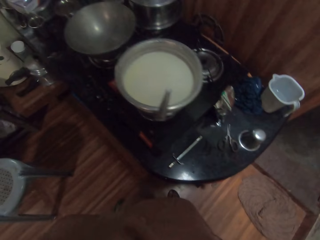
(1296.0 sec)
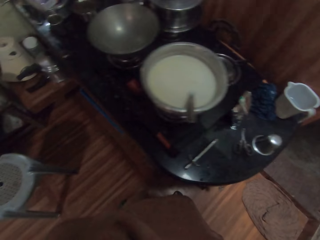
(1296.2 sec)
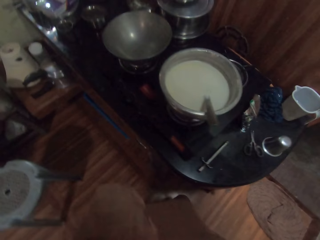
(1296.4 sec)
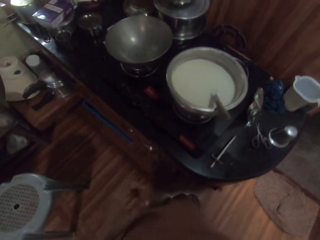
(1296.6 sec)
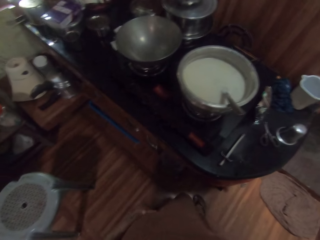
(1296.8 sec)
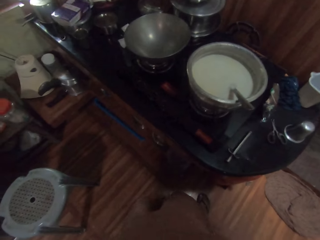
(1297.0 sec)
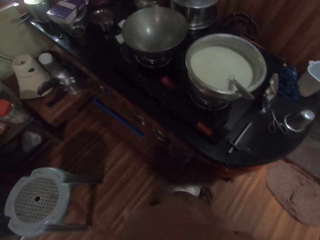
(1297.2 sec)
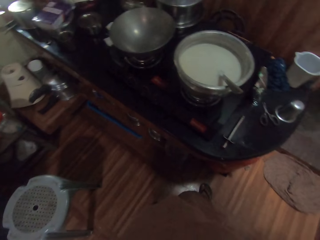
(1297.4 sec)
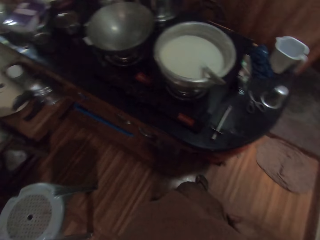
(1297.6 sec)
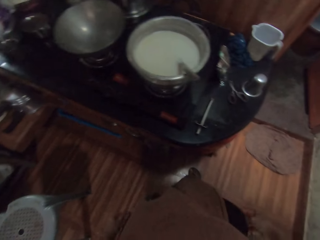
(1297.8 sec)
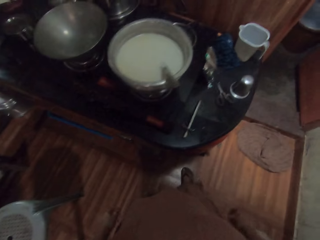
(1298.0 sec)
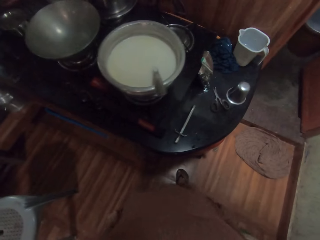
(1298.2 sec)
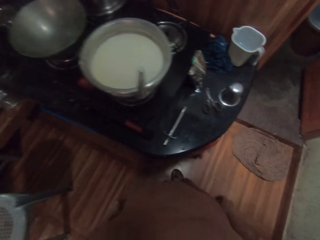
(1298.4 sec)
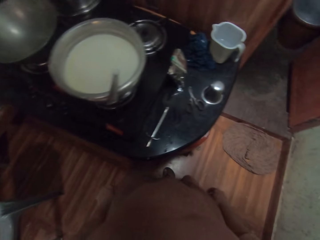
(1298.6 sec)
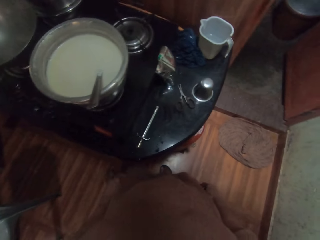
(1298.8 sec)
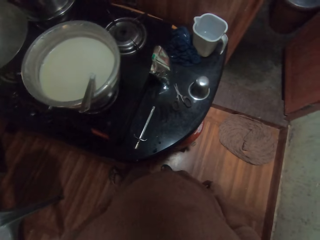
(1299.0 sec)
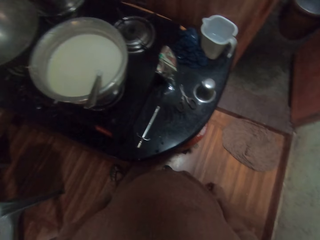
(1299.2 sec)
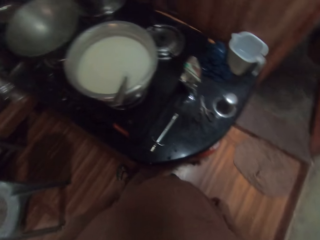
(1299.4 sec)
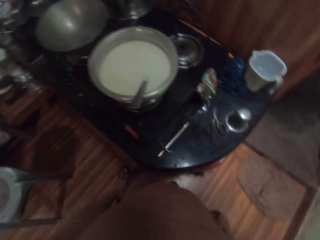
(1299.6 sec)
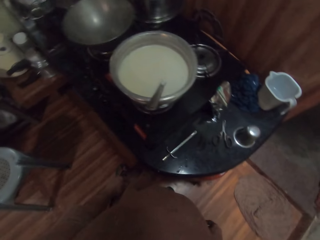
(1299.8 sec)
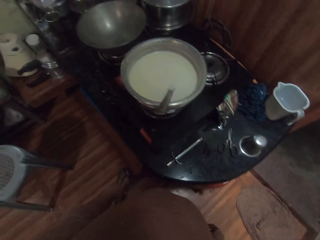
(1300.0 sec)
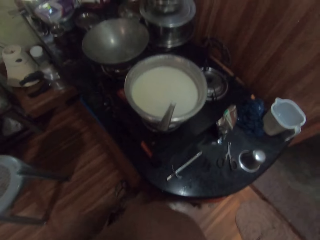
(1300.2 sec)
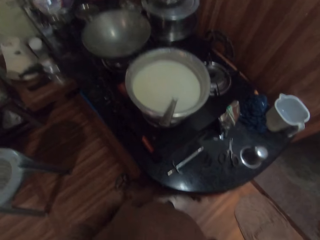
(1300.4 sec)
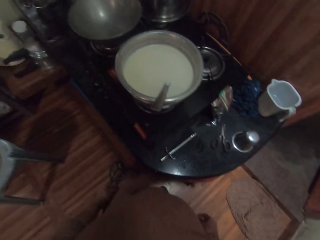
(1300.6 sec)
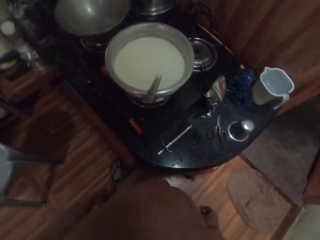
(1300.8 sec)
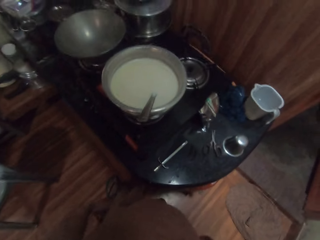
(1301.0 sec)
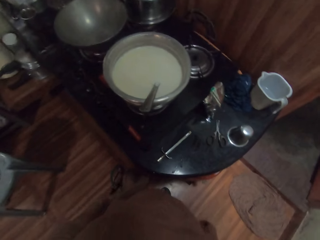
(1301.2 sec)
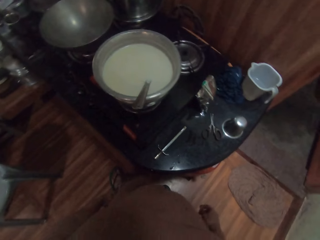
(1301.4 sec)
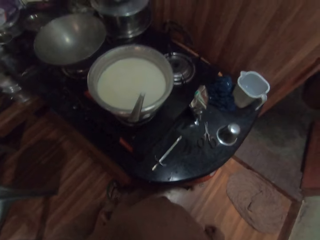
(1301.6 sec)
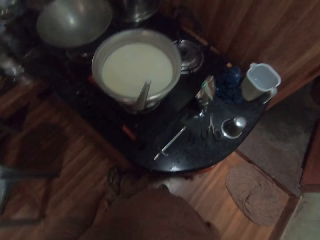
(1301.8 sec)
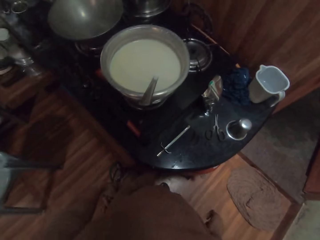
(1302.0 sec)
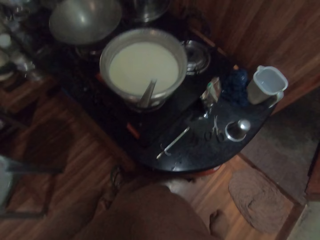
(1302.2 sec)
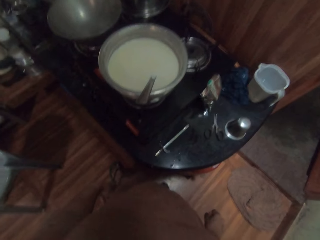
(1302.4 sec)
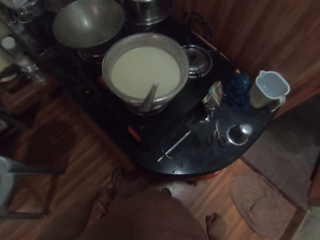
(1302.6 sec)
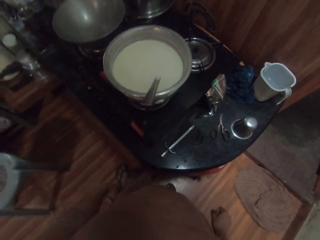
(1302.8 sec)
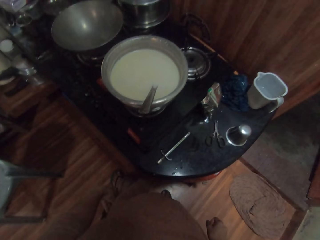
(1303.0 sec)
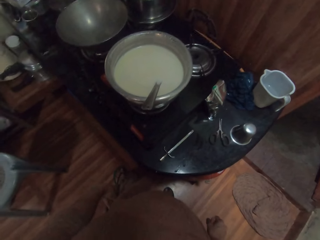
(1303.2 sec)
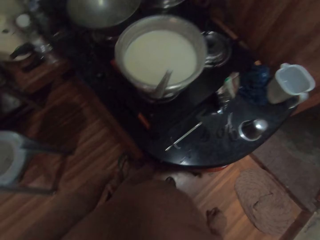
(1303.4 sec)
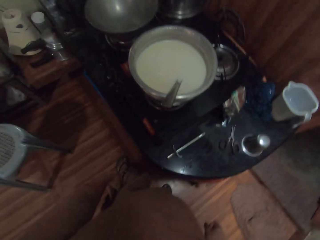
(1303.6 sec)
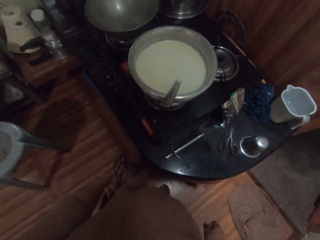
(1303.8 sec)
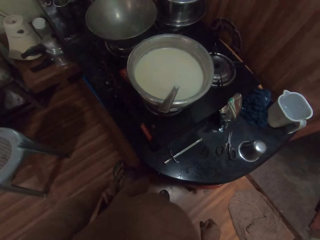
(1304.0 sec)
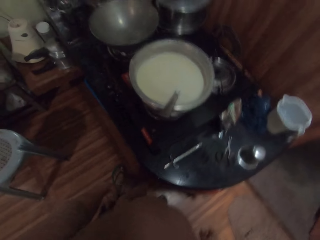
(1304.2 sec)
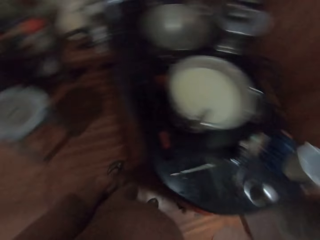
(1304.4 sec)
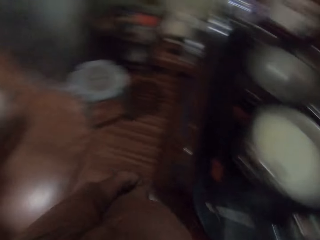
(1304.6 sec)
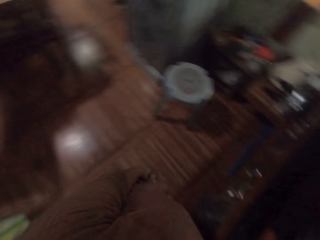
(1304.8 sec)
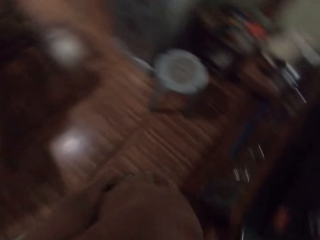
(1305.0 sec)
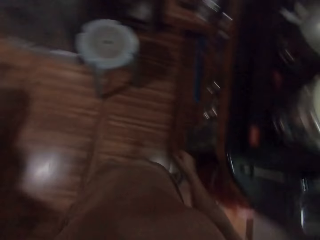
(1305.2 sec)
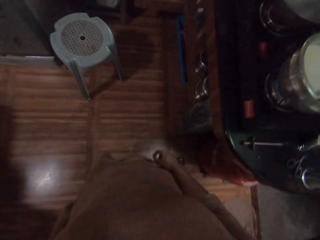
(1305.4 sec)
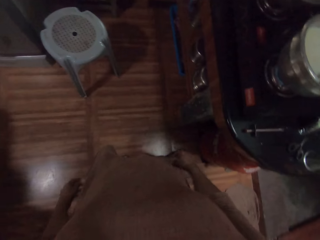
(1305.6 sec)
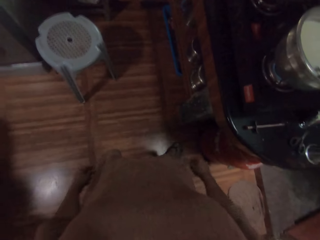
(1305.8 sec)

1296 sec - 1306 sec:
The camera wearer wipes her left hand with her cloth.

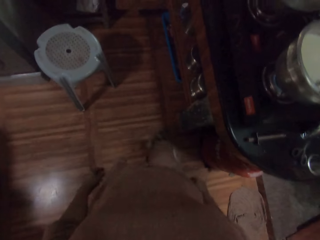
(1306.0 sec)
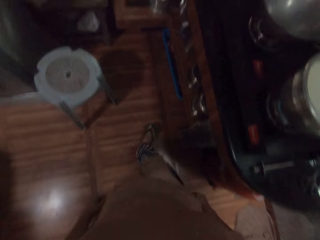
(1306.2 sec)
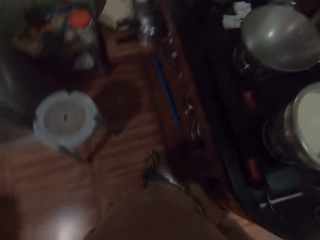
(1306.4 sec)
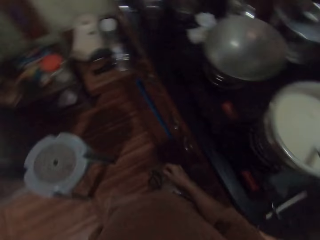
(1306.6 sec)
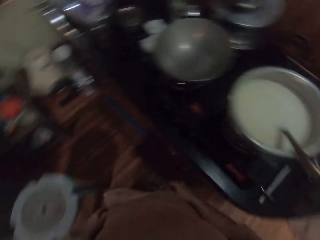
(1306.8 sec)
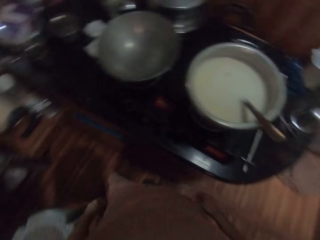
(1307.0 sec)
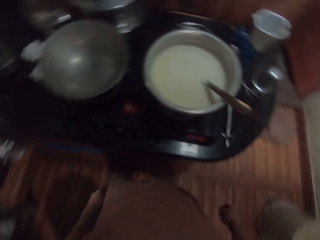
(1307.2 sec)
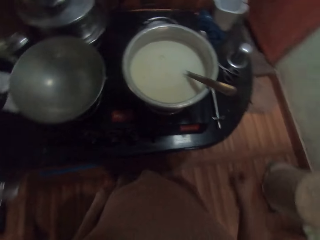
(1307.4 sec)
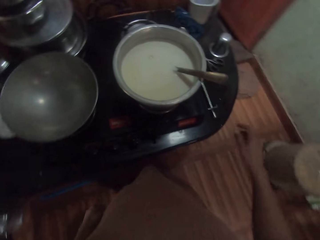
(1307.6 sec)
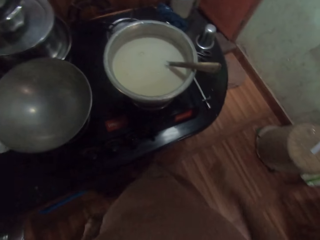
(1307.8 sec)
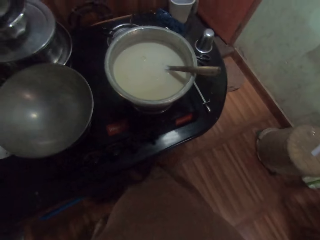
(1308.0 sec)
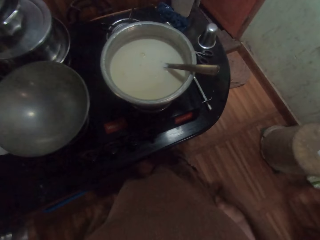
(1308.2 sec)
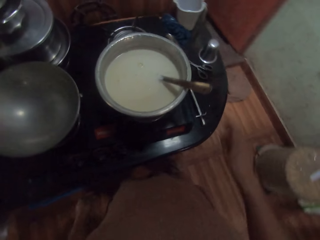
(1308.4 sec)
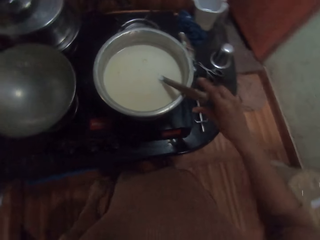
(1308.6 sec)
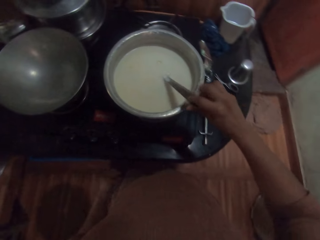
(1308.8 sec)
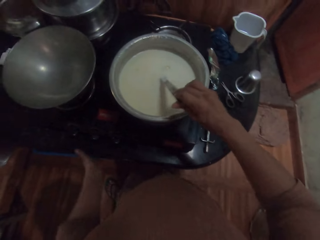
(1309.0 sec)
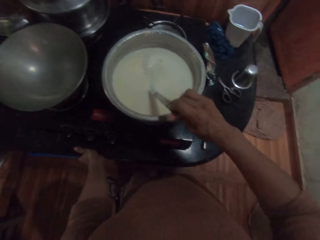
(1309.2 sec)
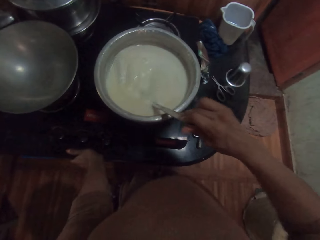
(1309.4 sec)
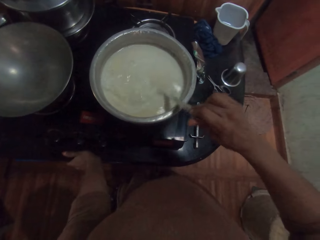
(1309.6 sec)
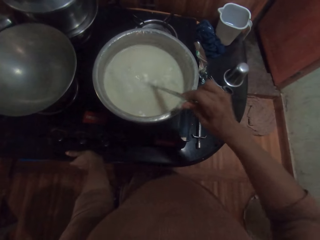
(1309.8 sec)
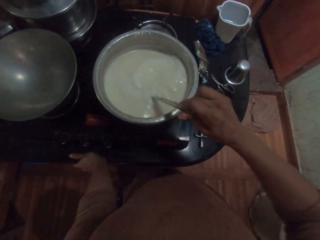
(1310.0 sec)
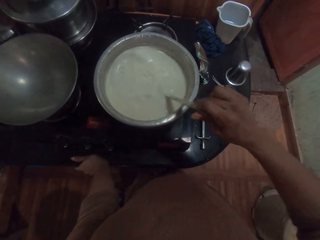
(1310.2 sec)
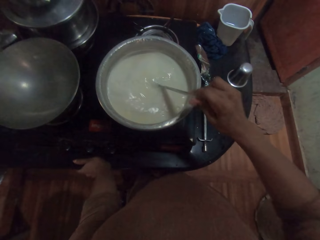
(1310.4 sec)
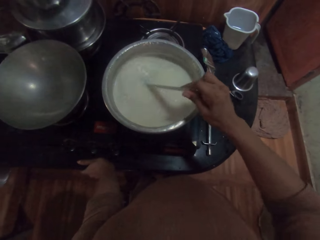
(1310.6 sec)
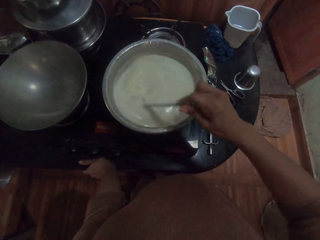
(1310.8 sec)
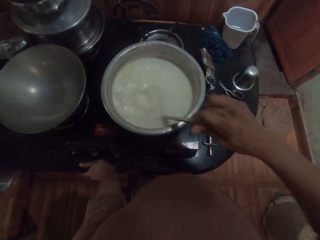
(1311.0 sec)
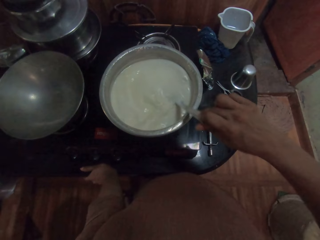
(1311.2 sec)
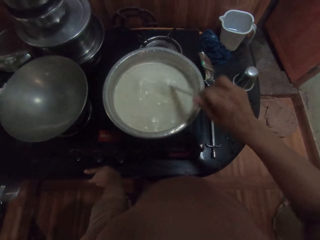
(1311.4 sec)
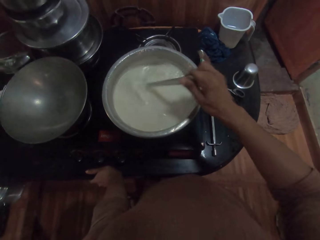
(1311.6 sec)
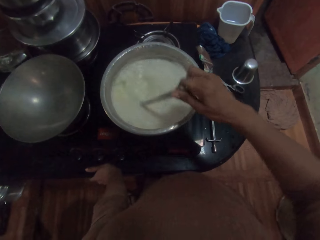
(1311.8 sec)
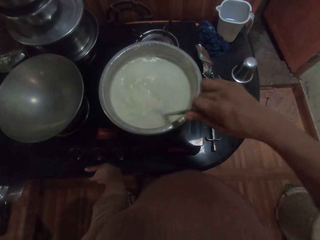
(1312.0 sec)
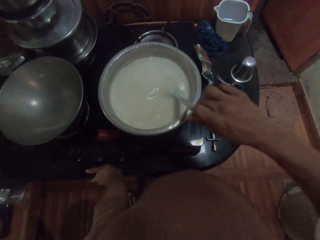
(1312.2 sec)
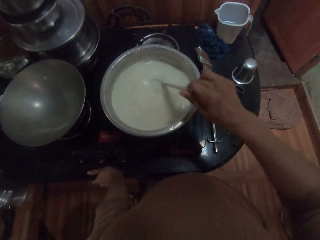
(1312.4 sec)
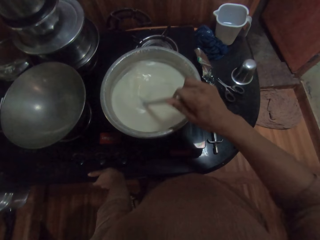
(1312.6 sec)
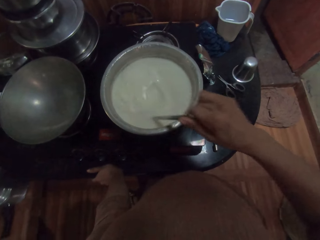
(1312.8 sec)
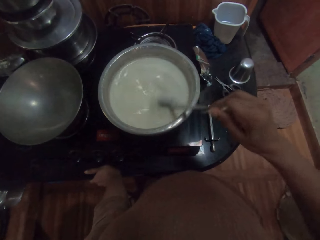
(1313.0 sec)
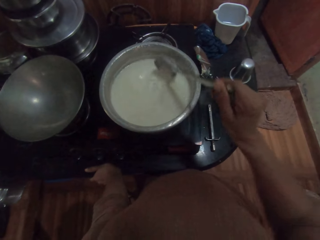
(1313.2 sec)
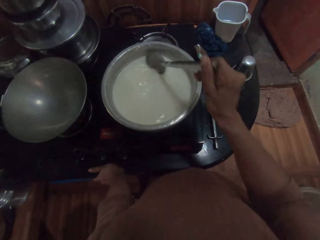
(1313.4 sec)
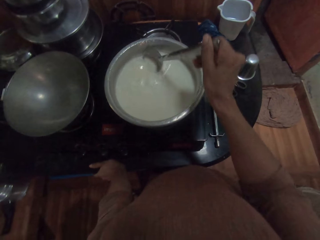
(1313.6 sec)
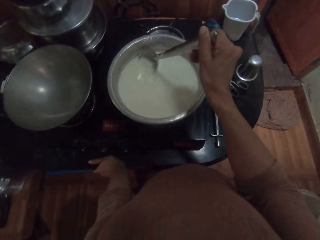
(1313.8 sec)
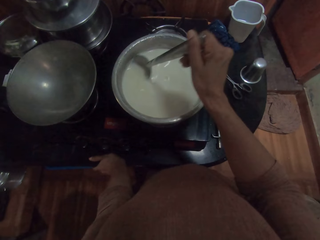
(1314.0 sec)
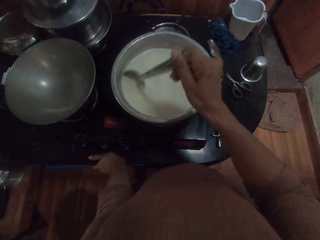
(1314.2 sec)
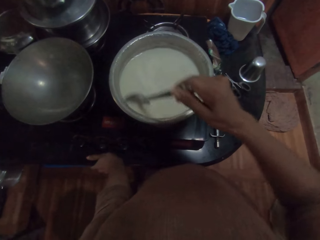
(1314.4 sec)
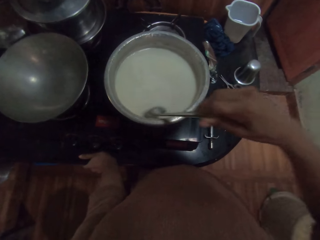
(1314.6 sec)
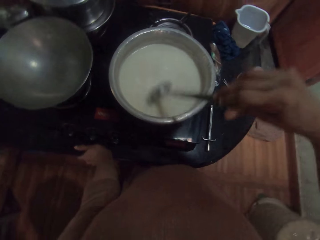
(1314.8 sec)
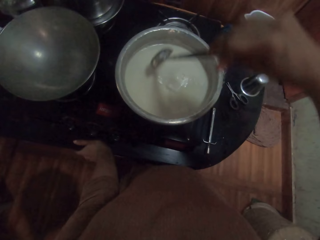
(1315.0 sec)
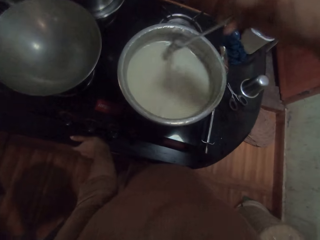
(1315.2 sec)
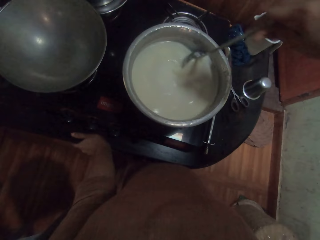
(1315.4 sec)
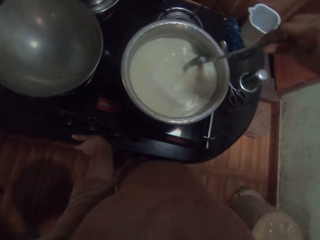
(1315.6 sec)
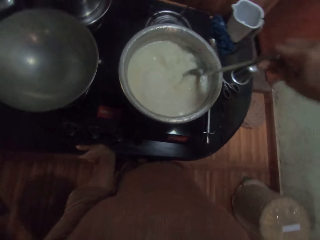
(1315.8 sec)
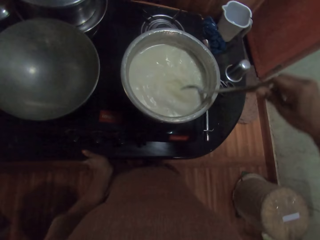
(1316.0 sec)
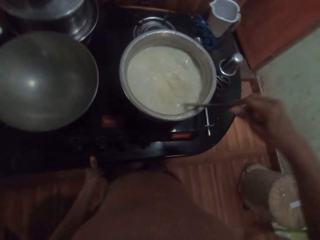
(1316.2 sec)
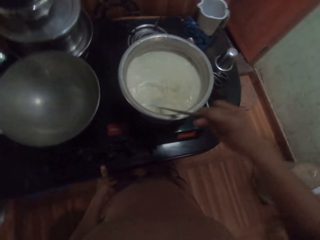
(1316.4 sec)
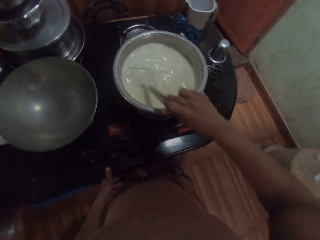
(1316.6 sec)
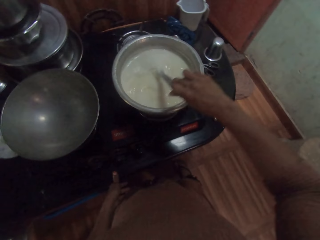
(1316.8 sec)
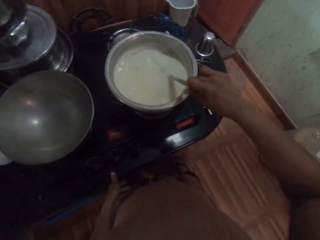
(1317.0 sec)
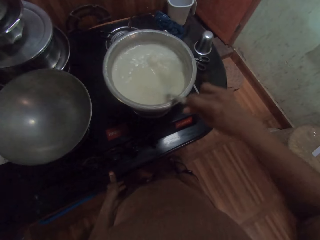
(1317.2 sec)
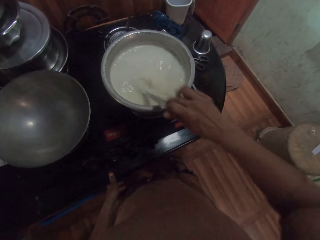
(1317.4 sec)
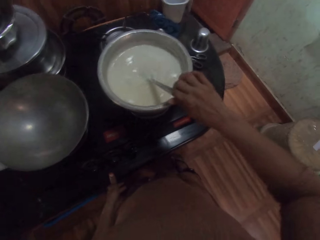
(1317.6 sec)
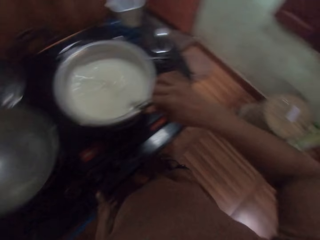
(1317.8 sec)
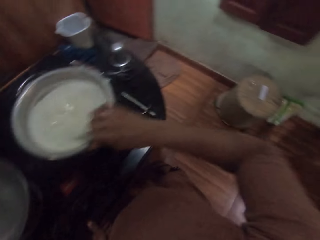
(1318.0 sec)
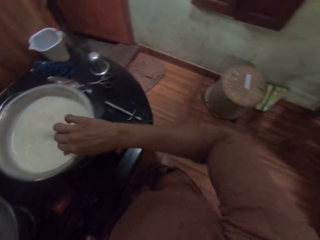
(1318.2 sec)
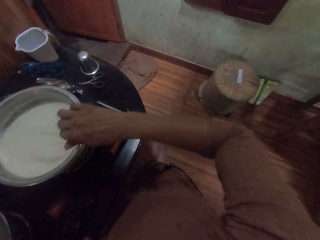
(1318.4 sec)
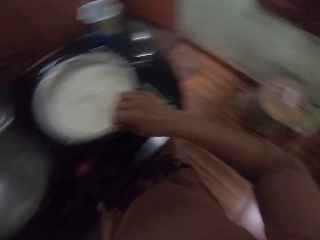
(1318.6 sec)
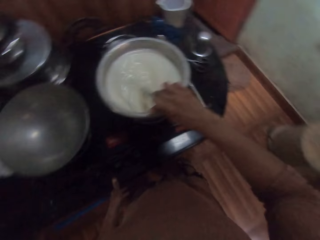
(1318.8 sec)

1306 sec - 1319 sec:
The camera wearer stirs the soup in the pot on the cooker with a spoon in her right hand. She places her left hand on the cooker.
